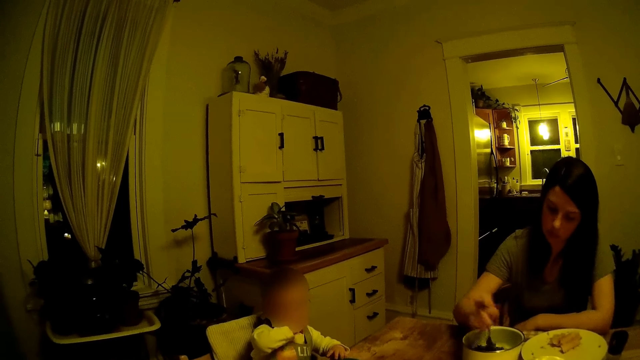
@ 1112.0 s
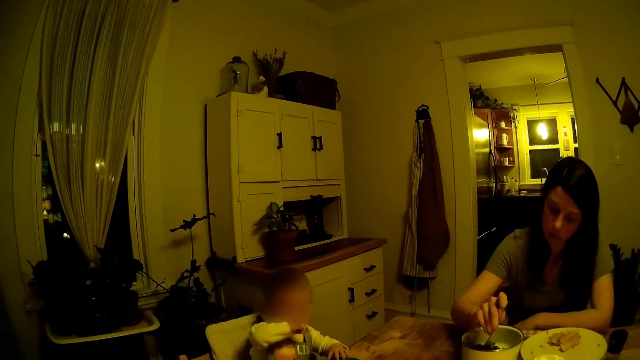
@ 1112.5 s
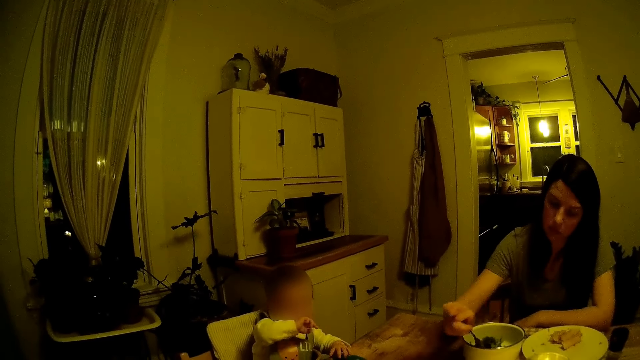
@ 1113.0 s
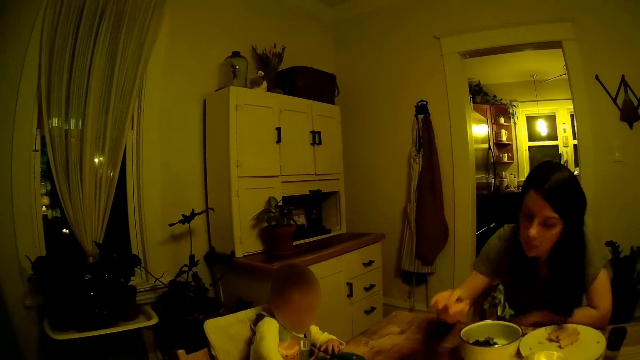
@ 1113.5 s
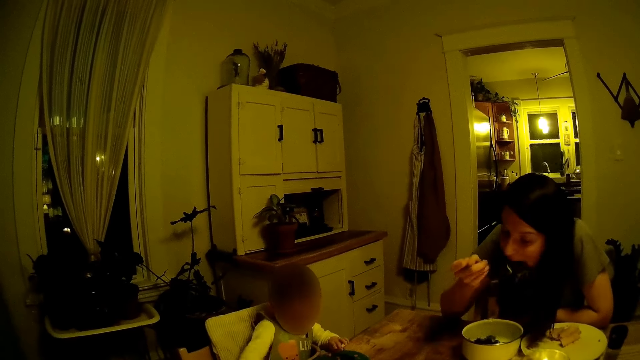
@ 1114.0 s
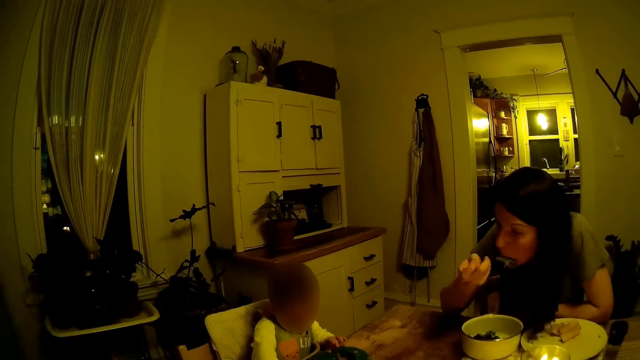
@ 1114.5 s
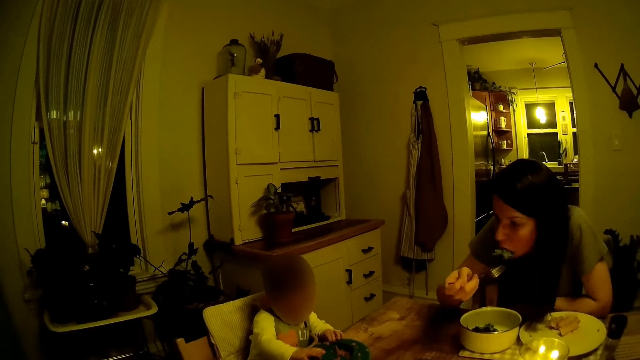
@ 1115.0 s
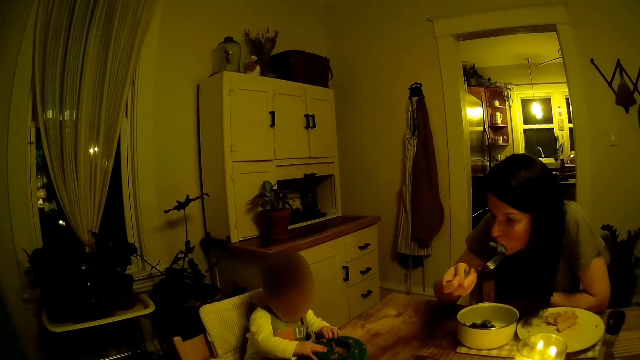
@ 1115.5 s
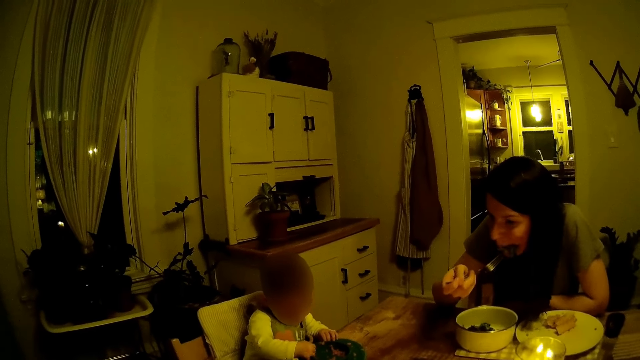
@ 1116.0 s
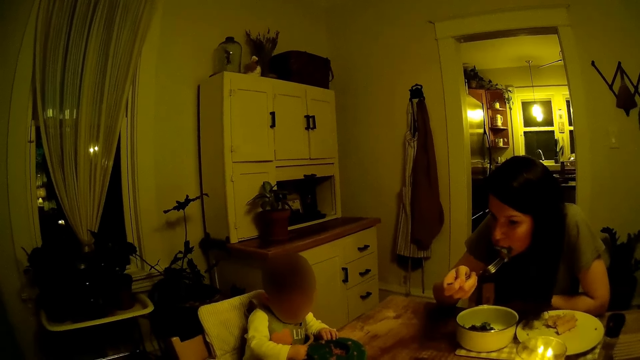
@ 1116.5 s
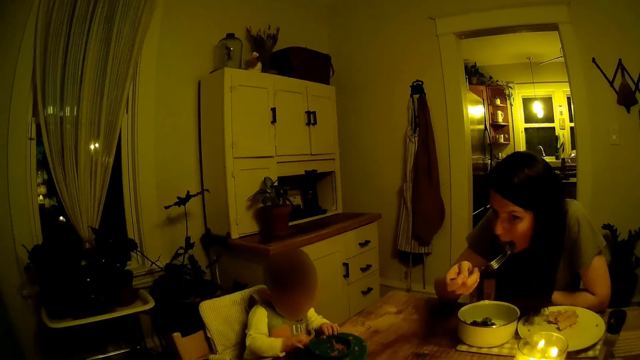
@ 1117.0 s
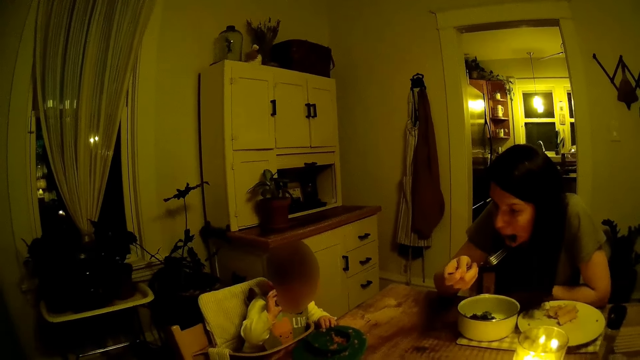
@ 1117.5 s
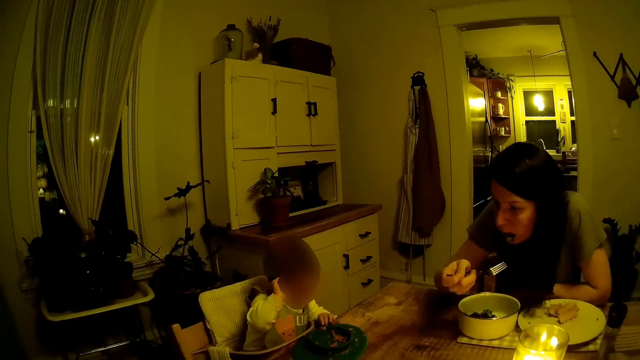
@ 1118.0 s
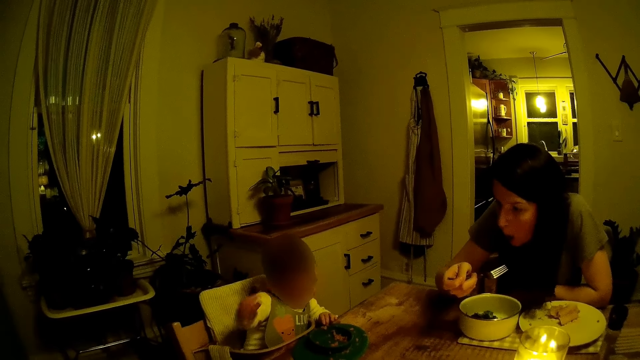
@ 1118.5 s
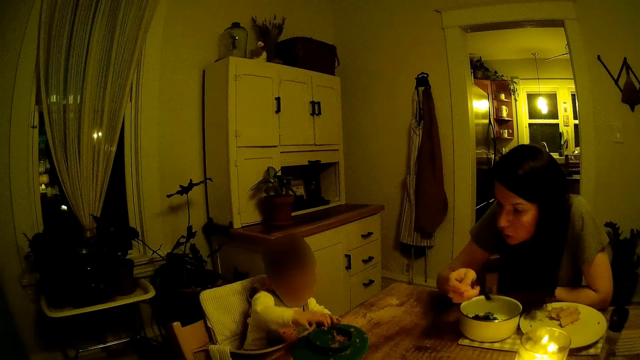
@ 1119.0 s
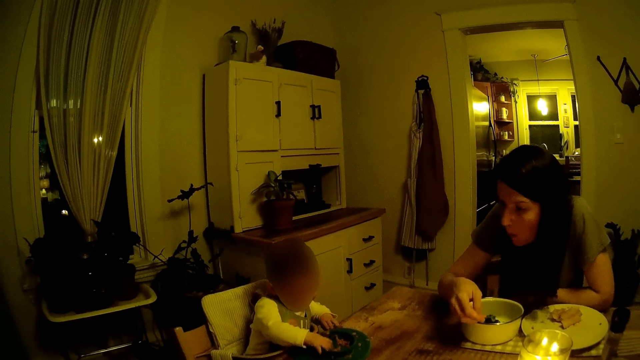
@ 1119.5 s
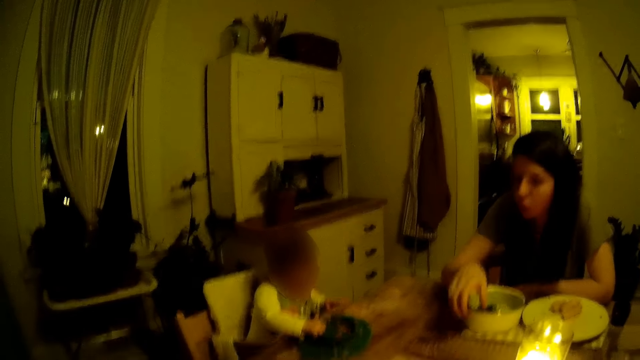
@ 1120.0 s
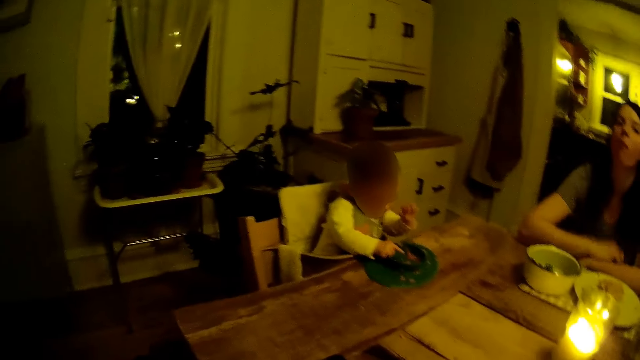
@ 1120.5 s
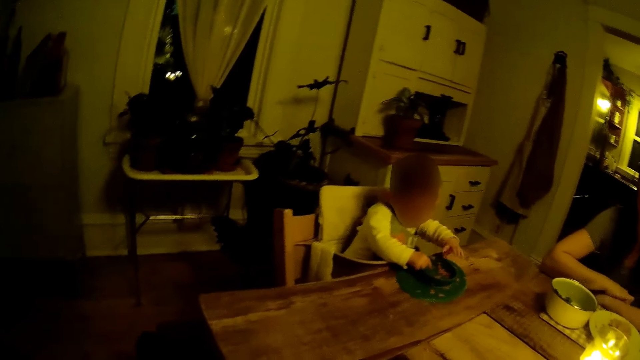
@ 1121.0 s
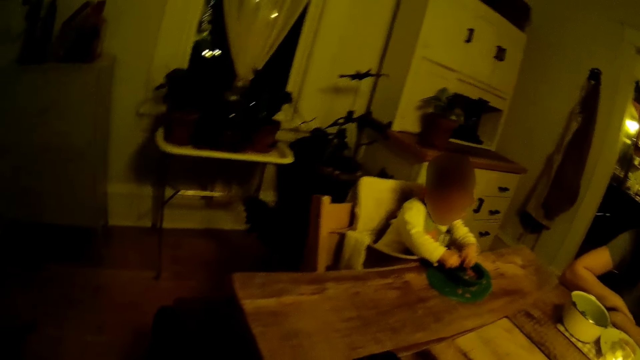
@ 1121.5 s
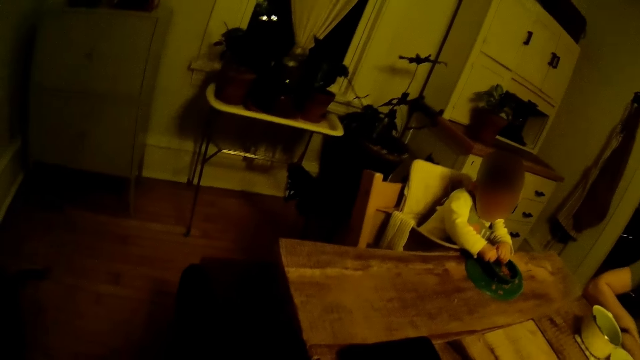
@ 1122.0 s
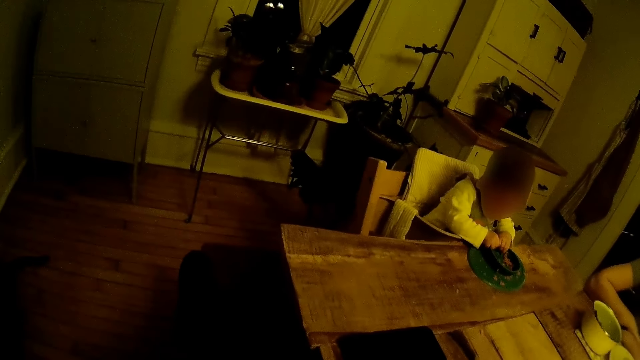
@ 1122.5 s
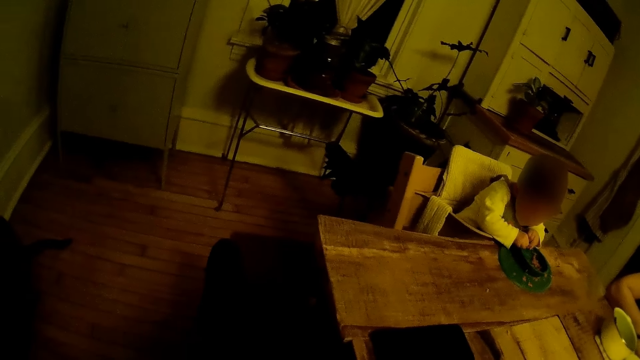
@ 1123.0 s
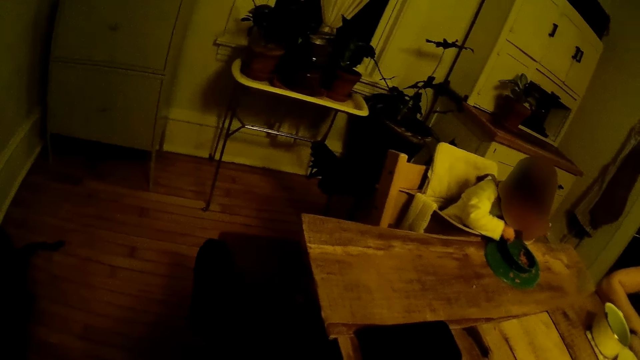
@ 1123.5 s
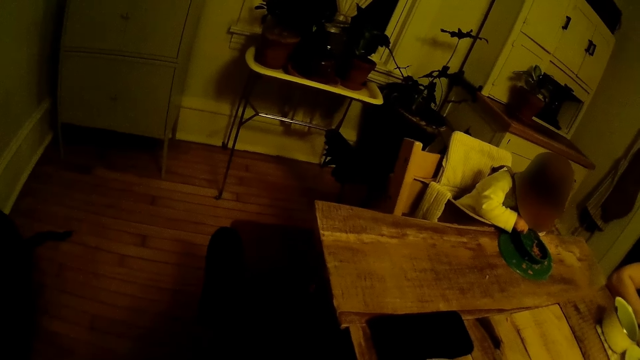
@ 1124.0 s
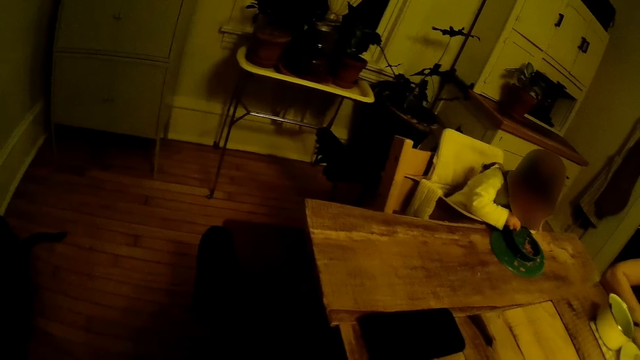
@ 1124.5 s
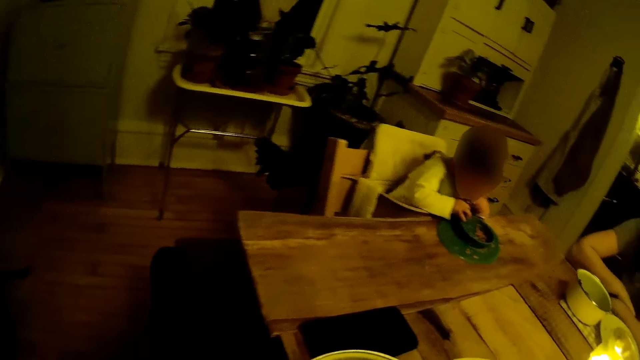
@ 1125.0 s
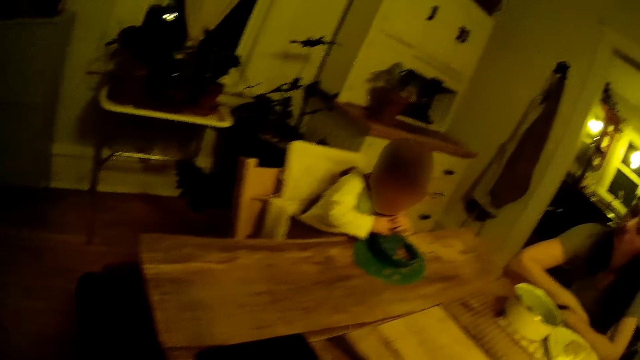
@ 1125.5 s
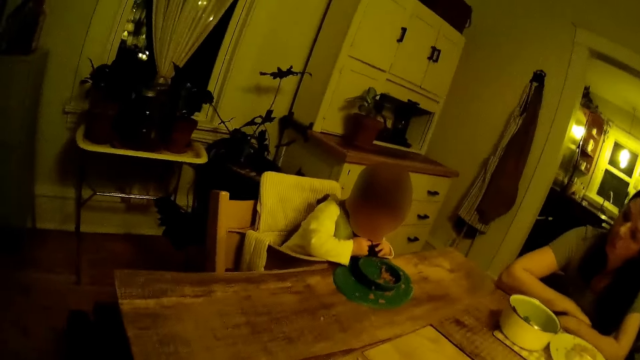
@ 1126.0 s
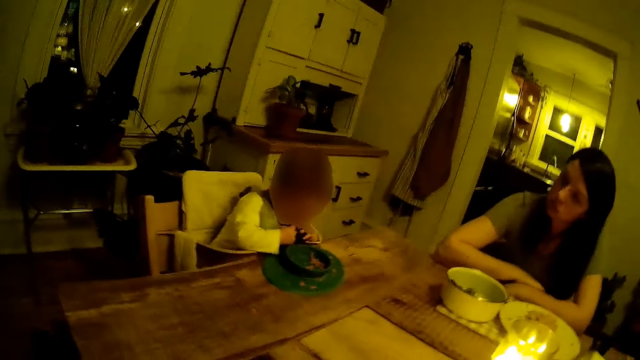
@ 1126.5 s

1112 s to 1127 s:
The toddler removes his right hand from the plate on the table. The woman places the fork into the plate with her right hand. The toddler touches the plate on the table with his right hand and removes his left hand from the plate on the table. The woman rests her arm on the dining table. The toddler touches the plate on the table with both hands. The toddler eats food from the plate. He removes his left hand from the plate on the table. He removes his right hand from the plate on the table.

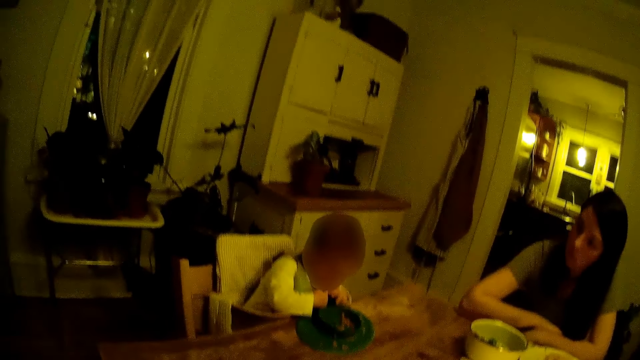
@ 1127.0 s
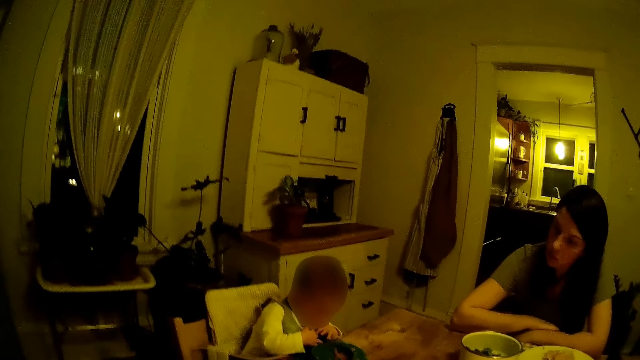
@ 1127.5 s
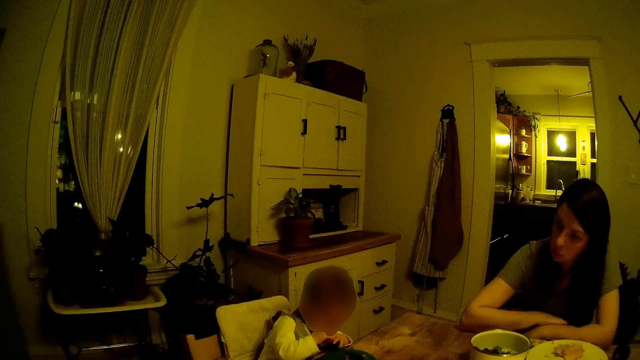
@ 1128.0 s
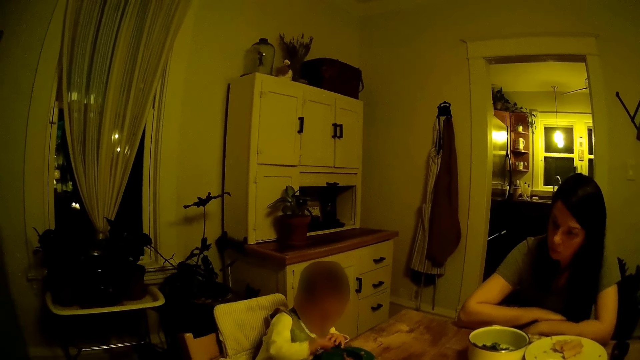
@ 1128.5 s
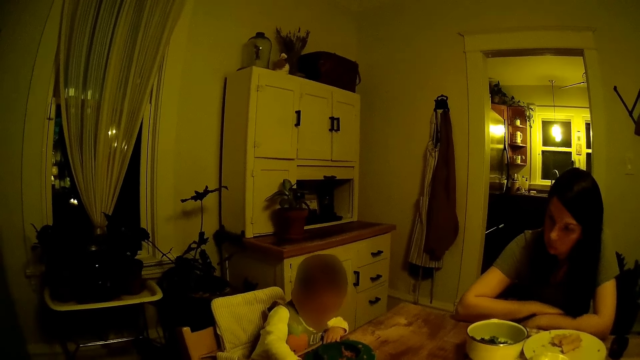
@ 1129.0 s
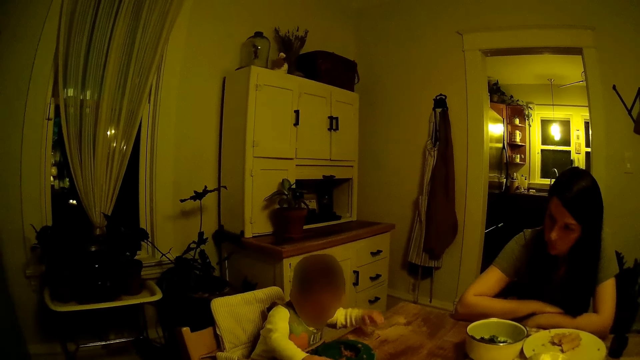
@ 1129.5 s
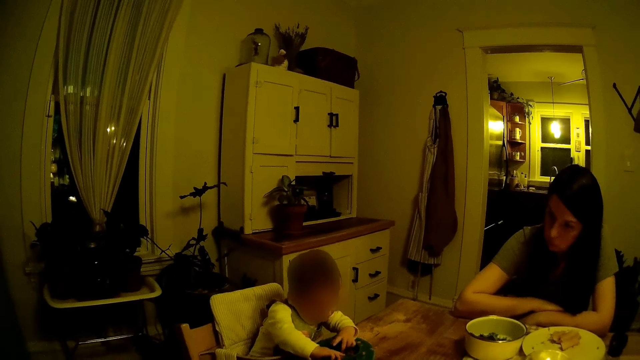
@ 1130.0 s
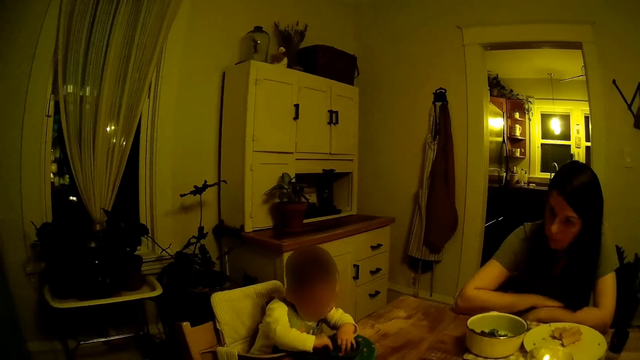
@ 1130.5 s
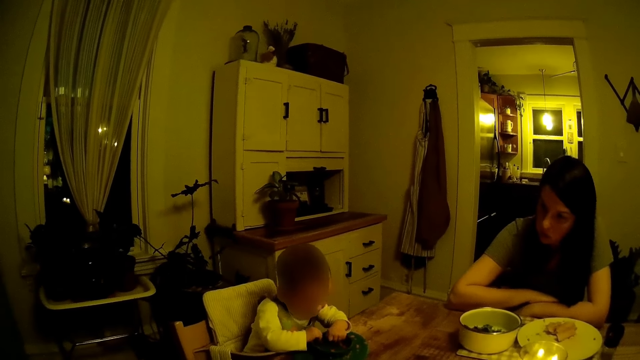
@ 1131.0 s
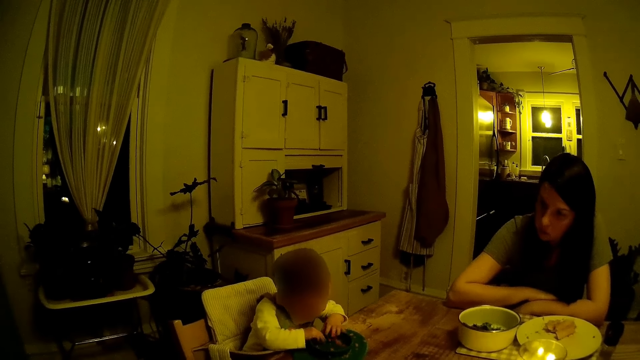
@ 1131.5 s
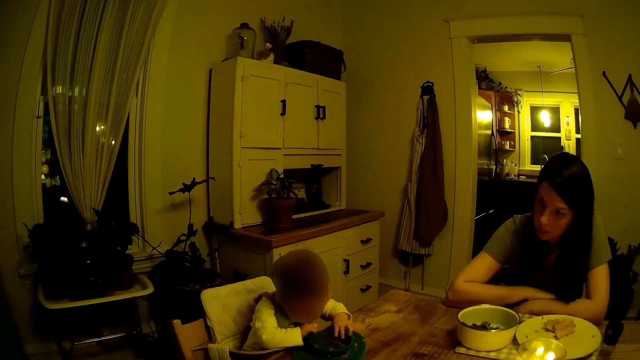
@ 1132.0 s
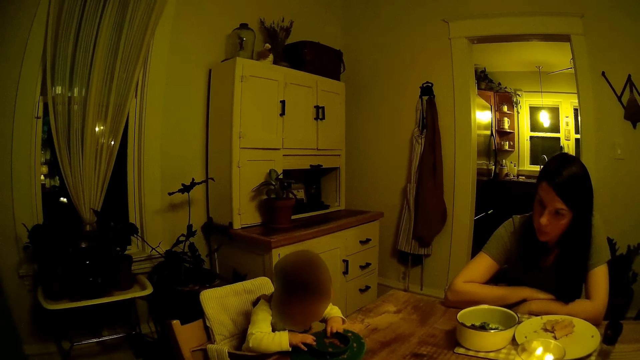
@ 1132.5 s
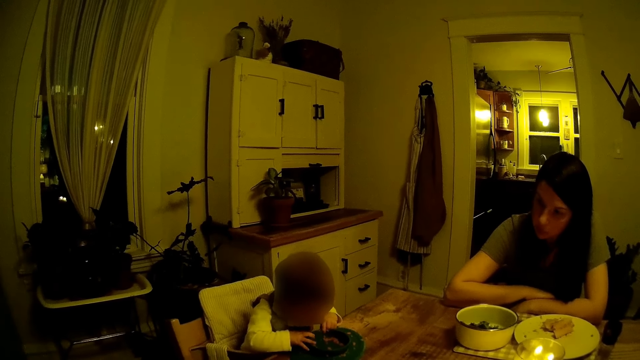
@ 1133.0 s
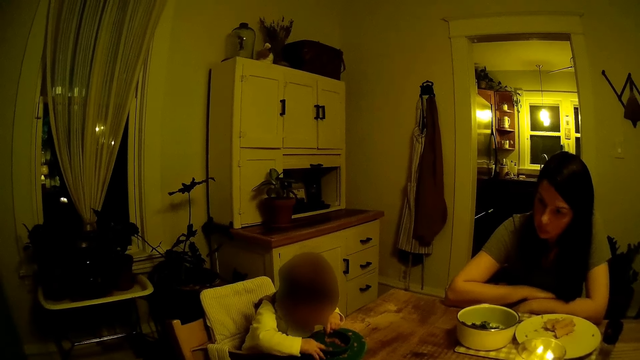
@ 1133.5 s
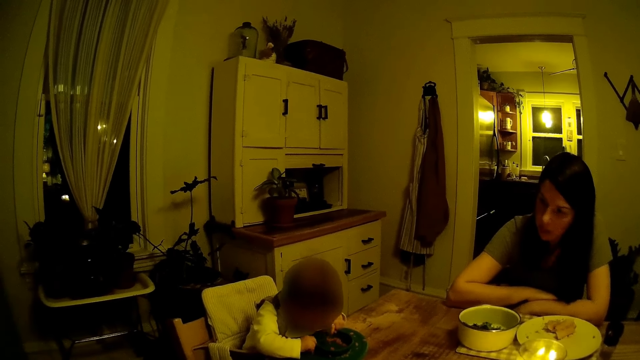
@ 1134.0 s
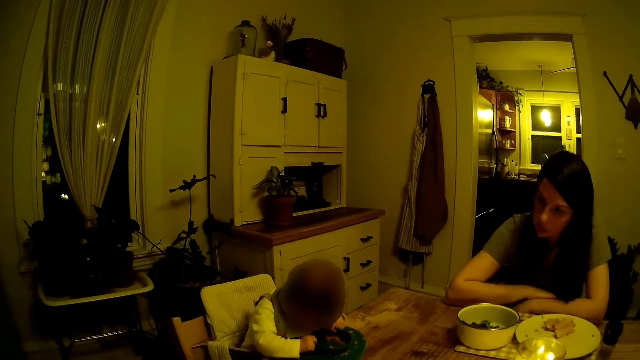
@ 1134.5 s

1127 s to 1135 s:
The toddler touches the plate on the table with both hands.
